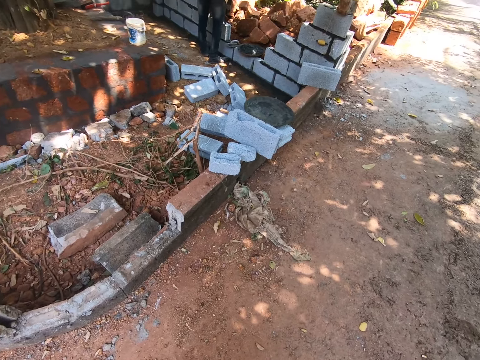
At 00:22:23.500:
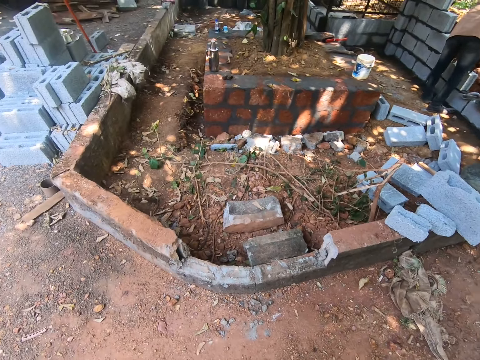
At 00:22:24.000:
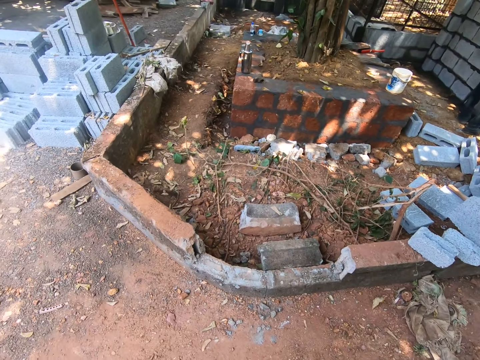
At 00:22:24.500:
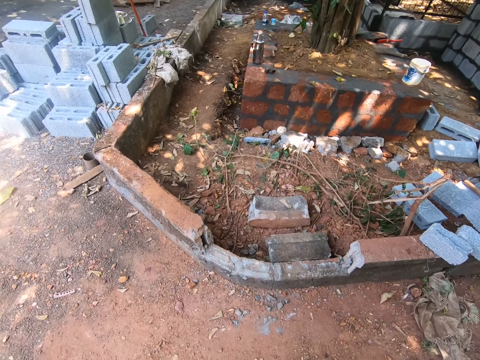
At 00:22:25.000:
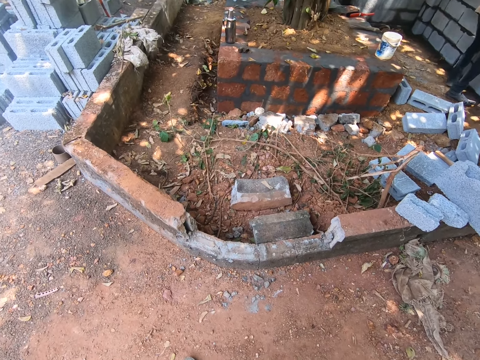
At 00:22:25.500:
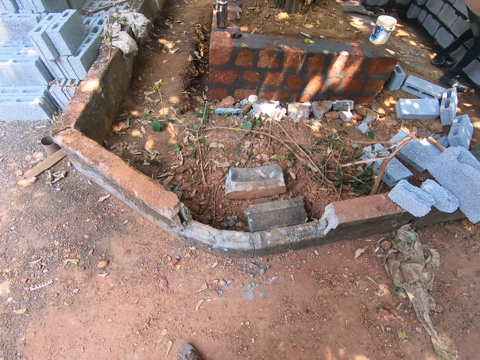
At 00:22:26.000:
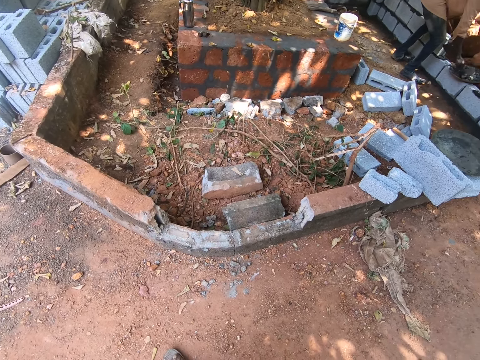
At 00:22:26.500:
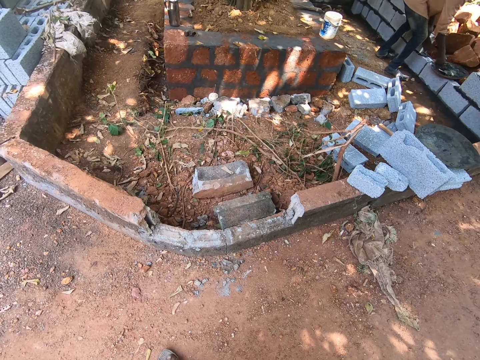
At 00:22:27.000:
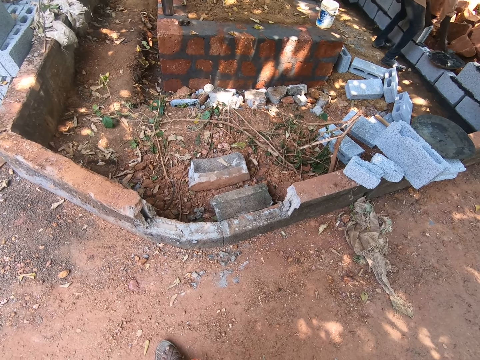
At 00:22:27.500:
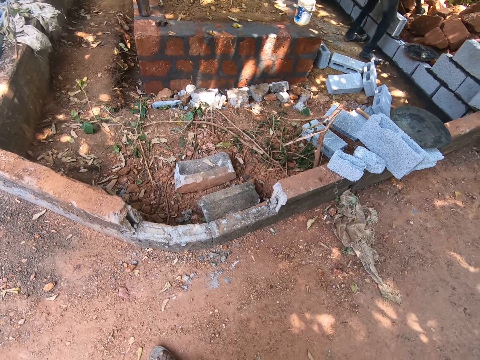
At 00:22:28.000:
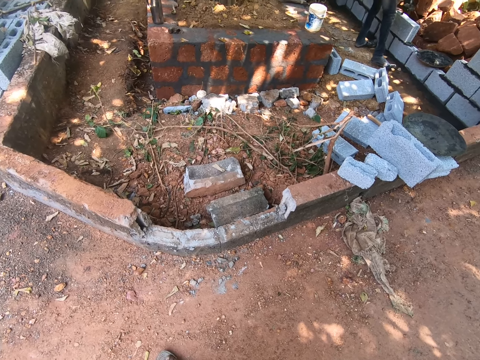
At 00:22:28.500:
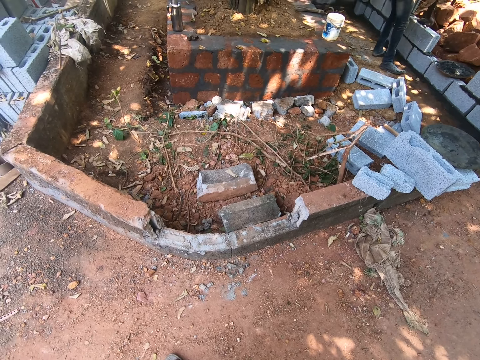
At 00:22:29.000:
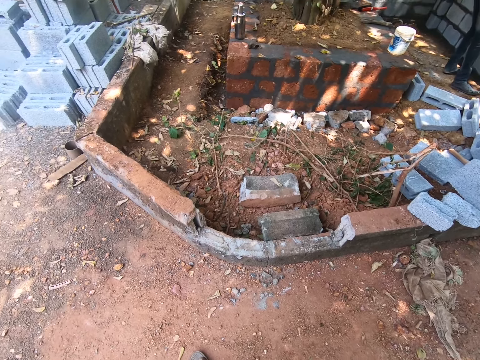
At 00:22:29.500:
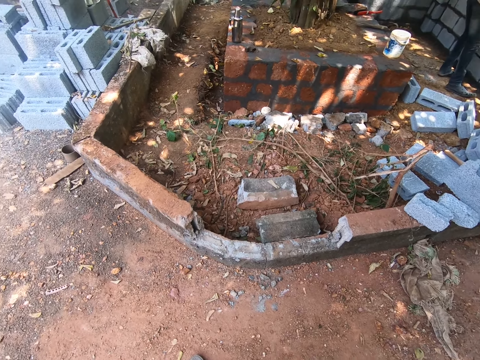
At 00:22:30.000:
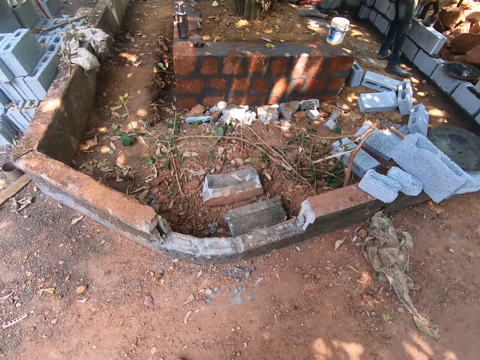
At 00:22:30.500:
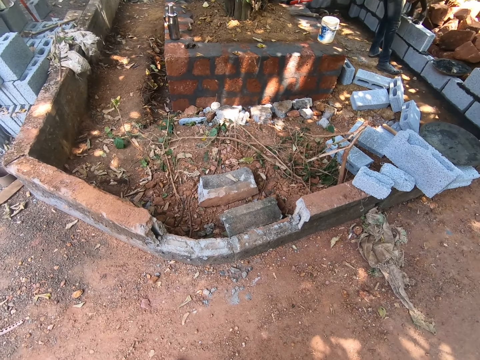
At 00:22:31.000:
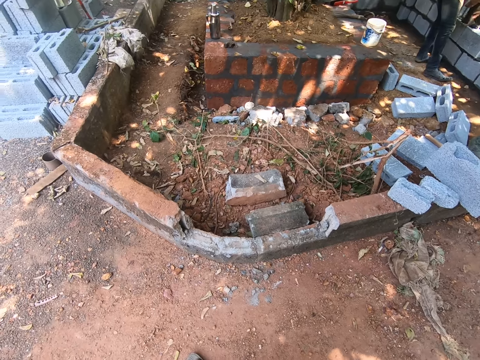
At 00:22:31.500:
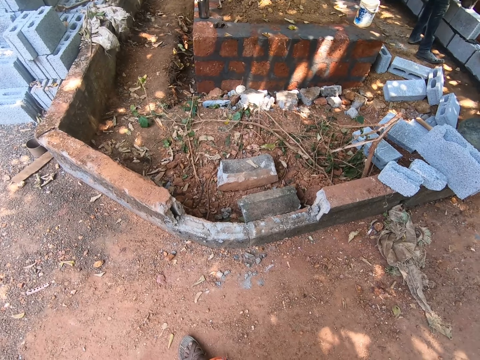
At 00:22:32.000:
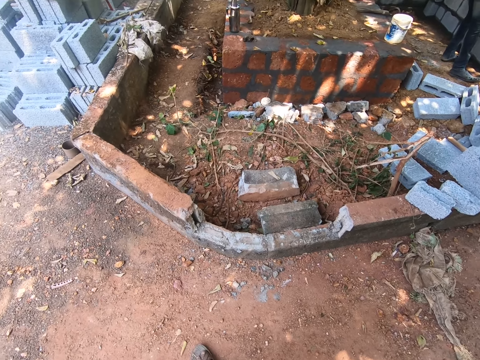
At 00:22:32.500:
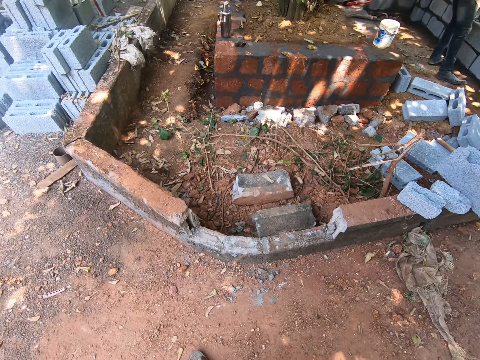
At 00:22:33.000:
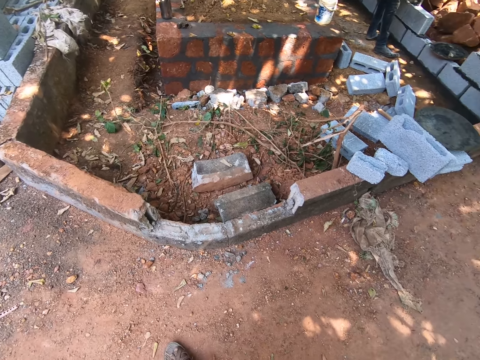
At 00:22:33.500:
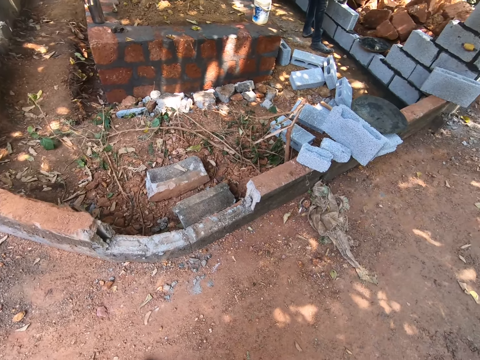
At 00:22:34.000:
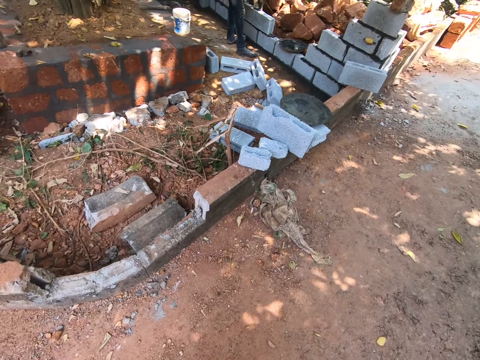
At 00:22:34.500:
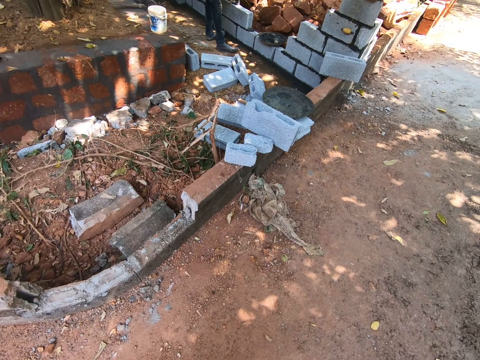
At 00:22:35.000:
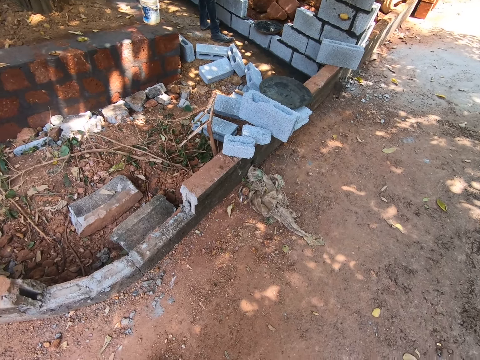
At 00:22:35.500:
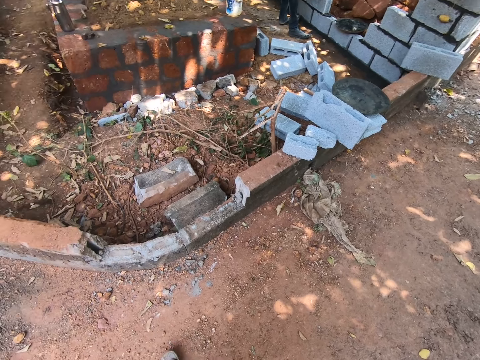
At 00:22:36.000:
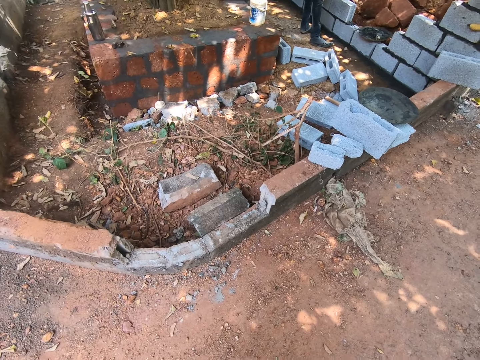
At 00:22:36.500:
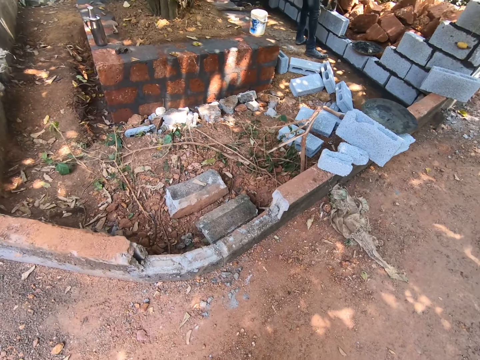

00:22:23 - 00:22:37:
A man mixes cement mortar in the tray on the block with the trowel in his right hand. The man scoops the cement mortar from the tray on the block with the trowel in his right hand. The man pours the cement mortar on the block with the trowel in his right hand. The man pushes the cement mortar into the block with the trowel in his left hand.

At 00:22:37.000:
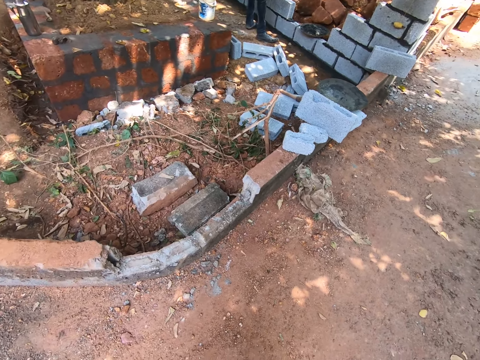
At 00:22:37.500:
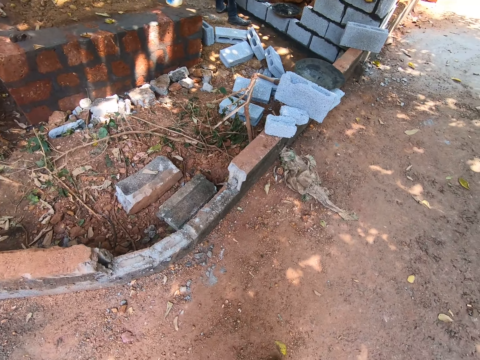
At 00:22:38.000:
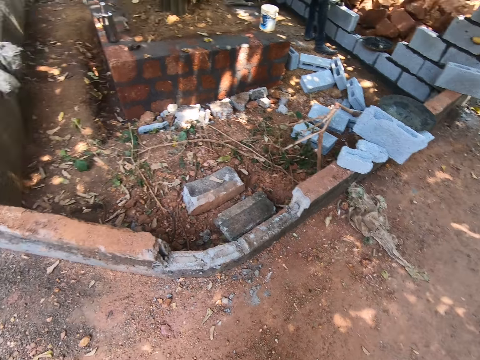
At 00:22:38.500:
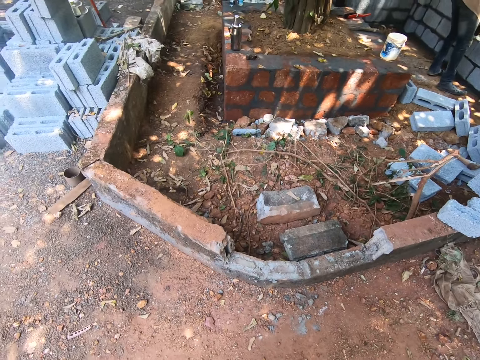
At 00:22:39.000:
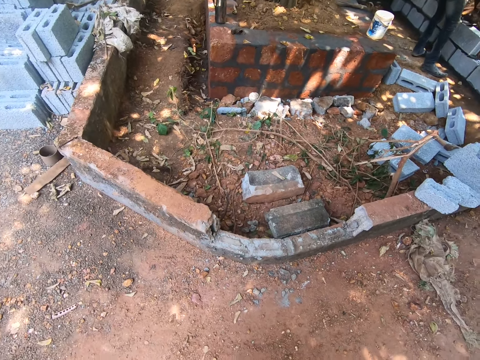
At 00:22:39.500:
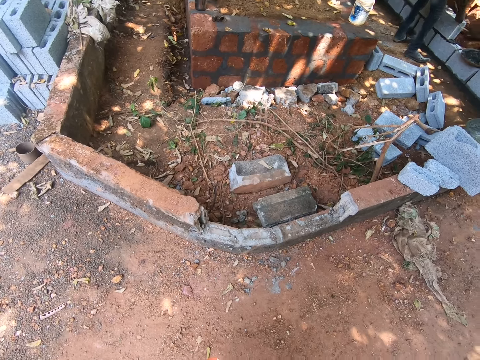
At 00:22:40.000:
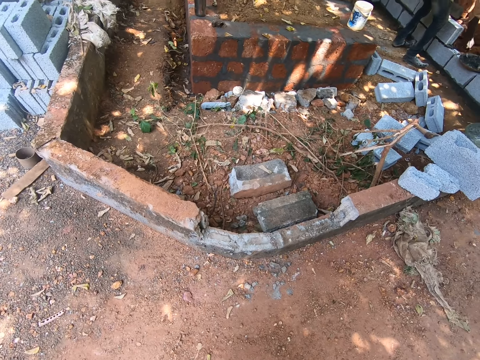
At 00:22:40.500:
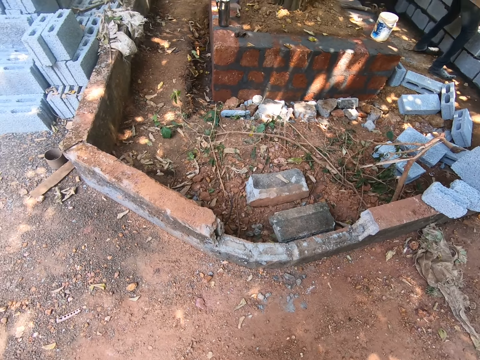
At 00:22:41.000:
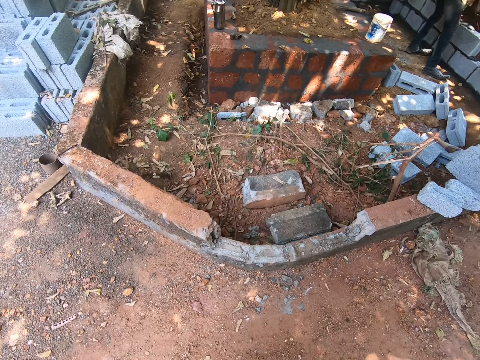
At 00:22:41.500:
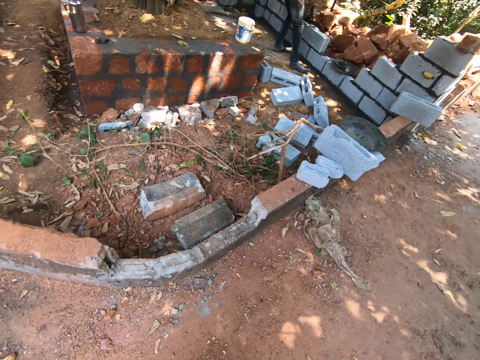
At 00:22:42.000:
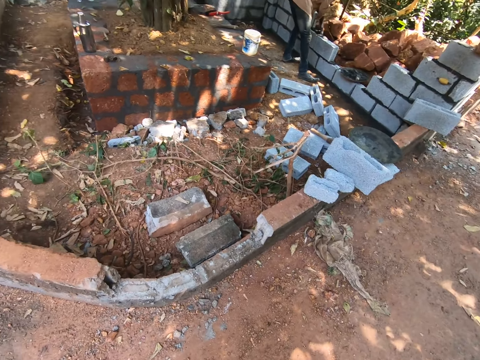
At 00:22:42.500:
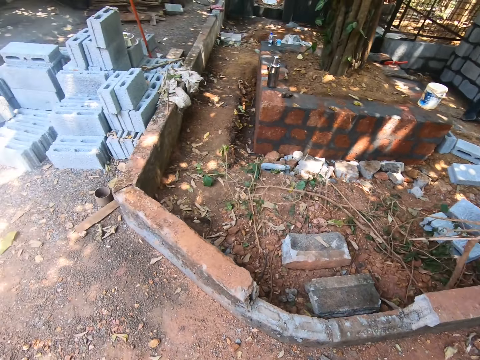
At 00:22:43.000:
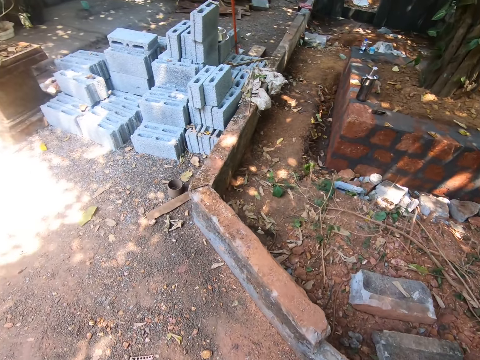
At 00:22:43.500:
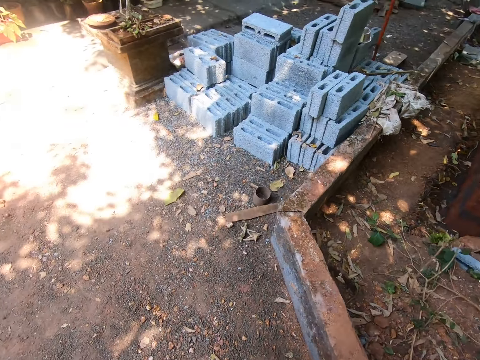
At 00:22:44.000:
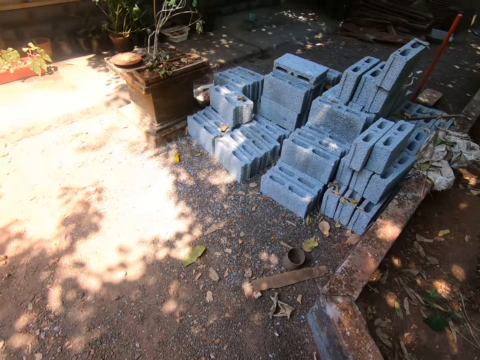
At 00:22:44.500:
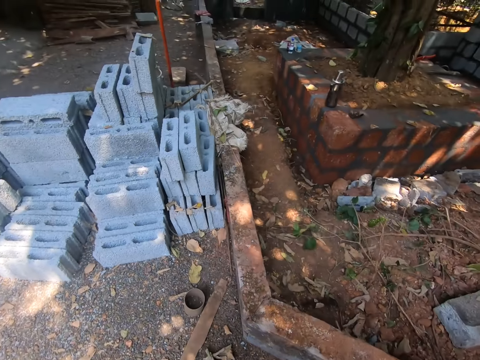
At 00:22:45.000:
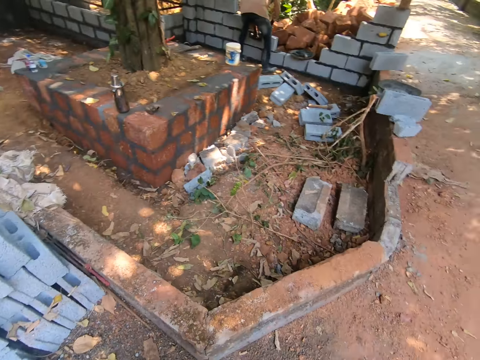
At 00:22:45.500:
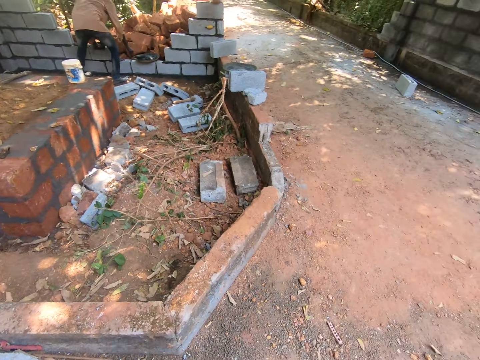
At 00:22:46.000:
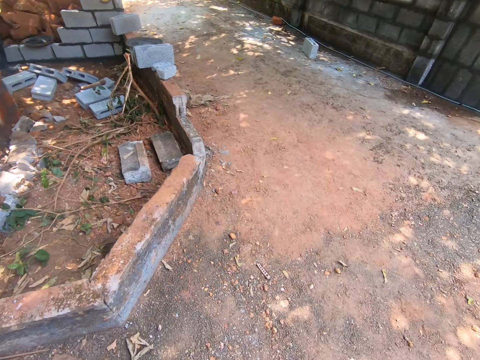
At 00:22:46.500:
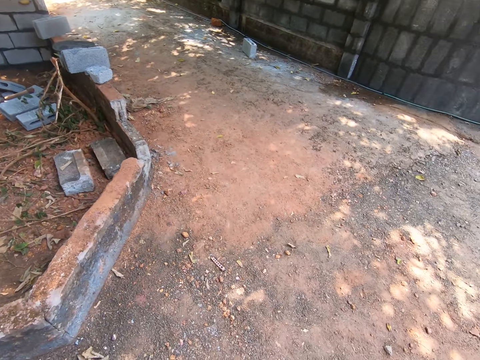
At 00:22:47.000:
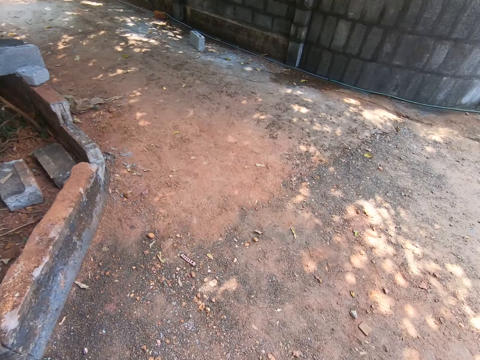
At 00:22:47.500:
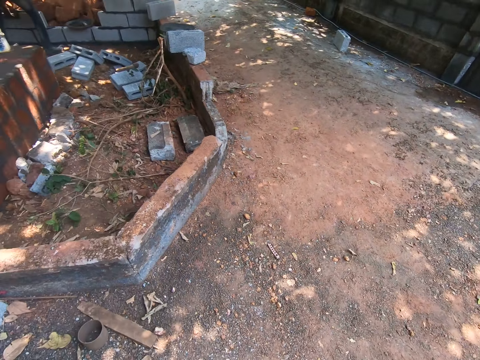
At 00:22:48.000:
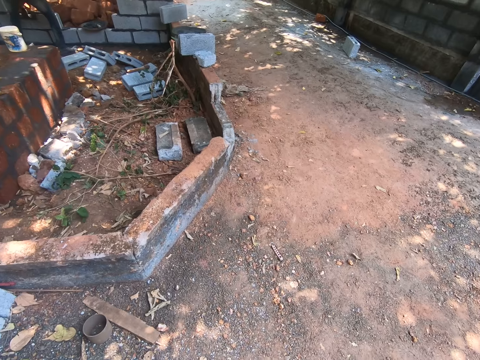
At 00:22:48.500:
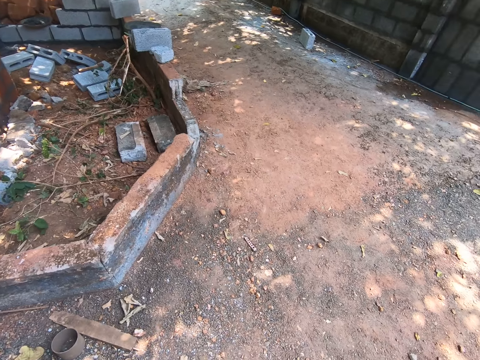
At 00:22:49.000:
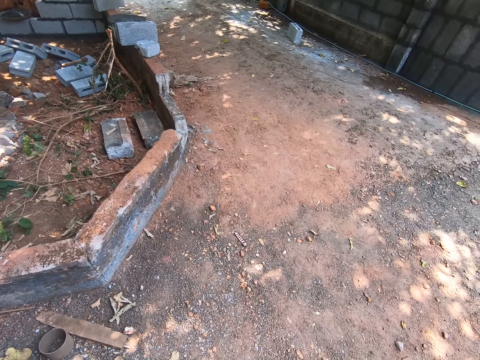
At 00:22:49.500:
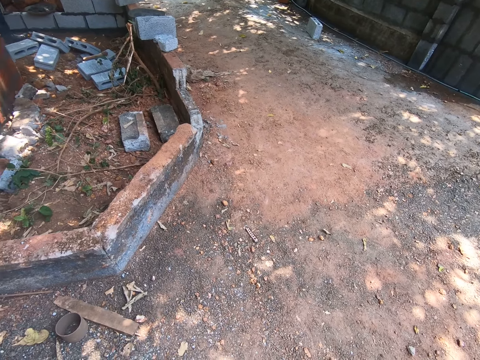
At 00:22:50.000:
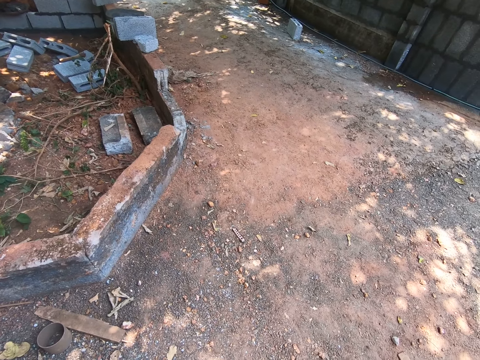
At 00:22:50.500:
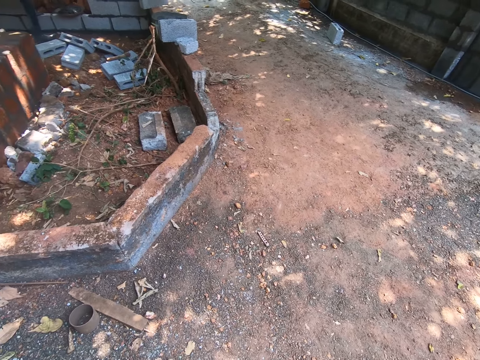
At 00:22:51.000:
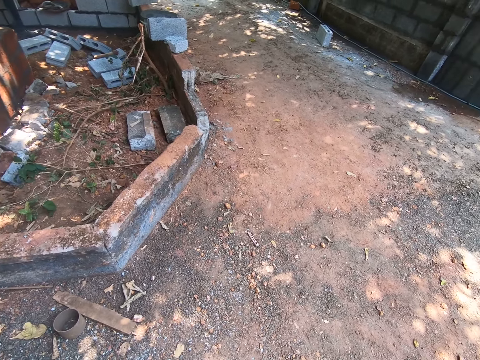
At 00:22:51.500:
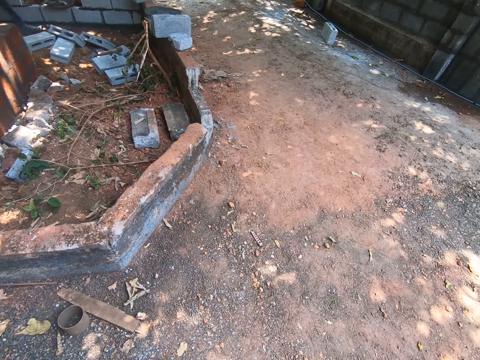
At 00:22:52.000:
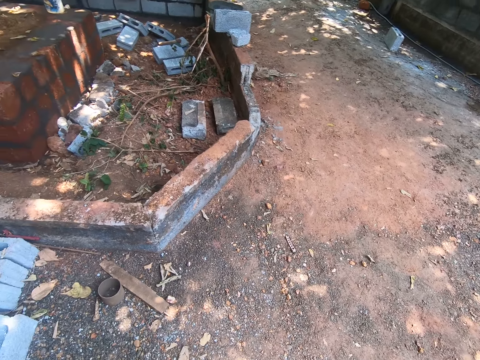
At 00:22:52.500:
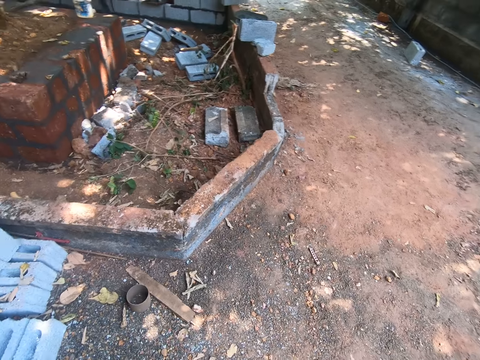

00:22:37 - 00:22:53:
A man scoops cement mortar from the tray on the block with the trowel in his right hand. The camera wearer walks towards bricks. They turn around.
